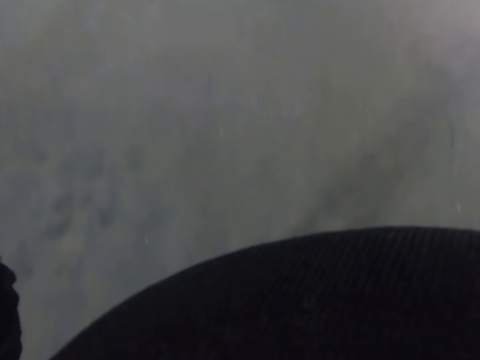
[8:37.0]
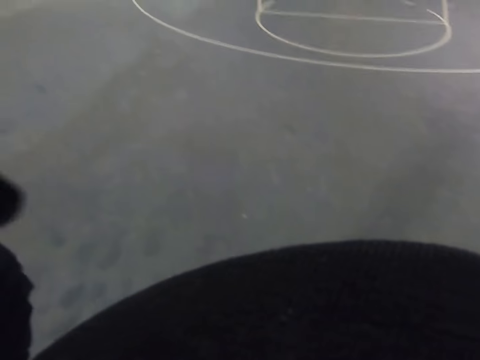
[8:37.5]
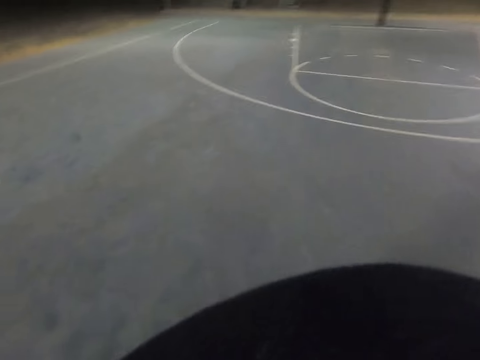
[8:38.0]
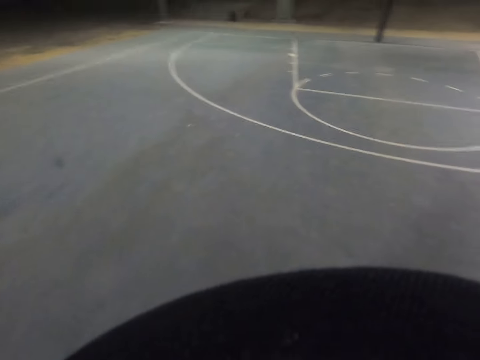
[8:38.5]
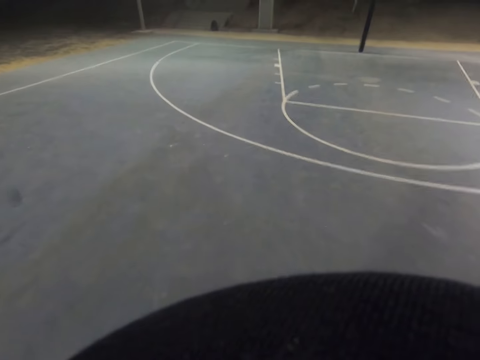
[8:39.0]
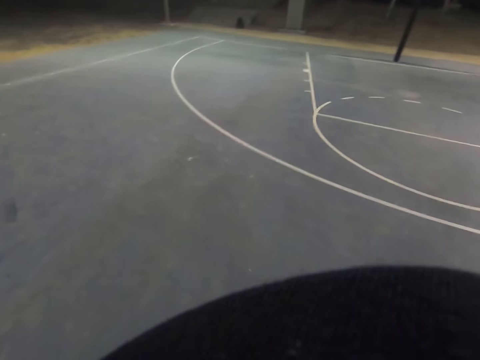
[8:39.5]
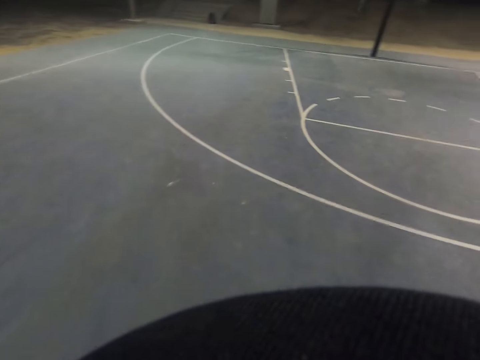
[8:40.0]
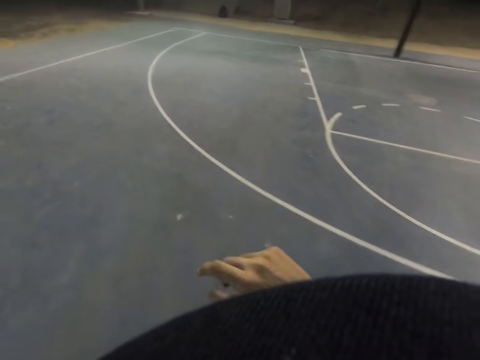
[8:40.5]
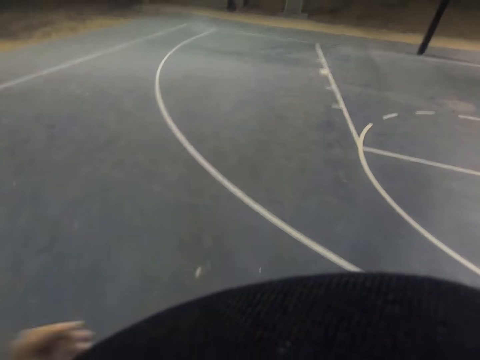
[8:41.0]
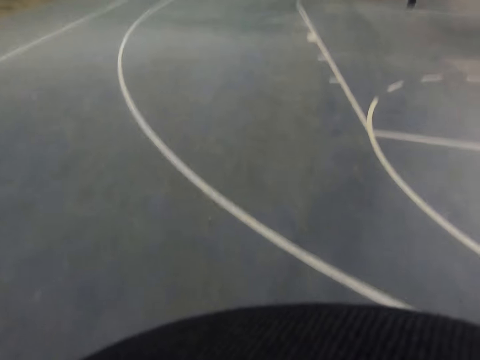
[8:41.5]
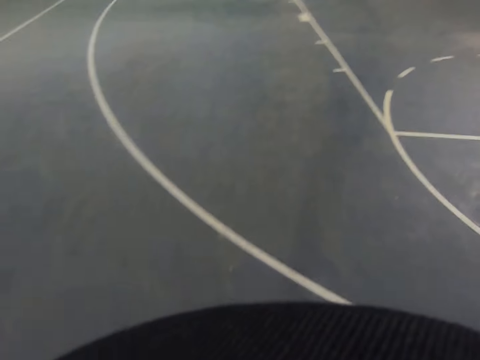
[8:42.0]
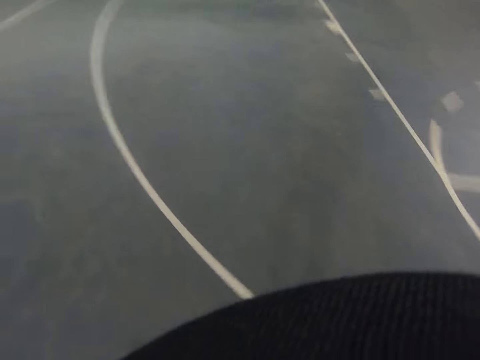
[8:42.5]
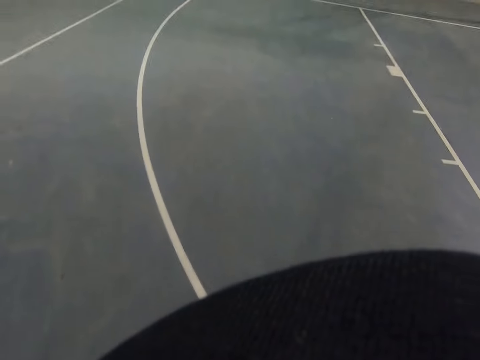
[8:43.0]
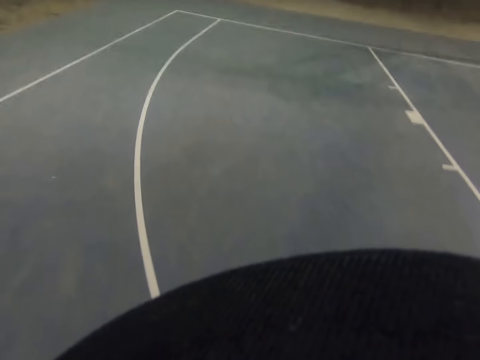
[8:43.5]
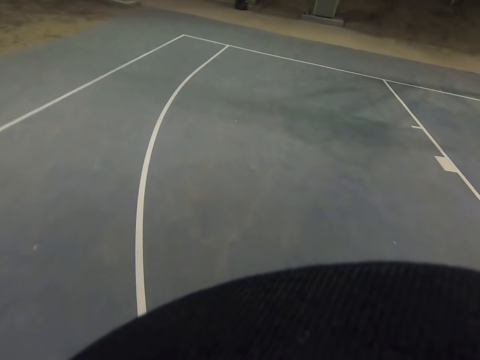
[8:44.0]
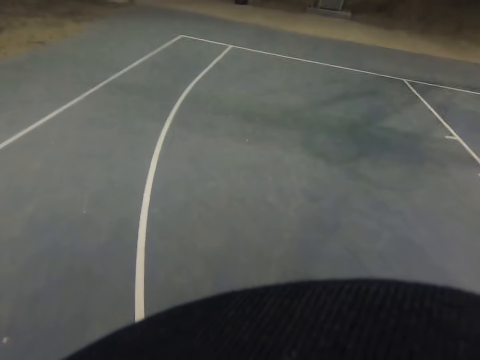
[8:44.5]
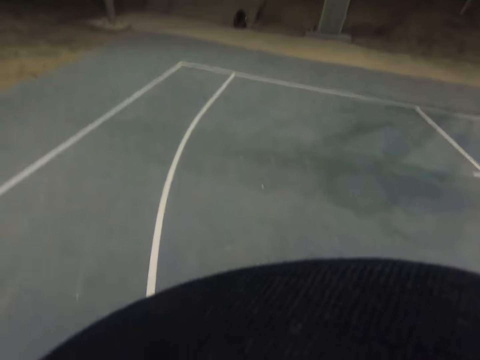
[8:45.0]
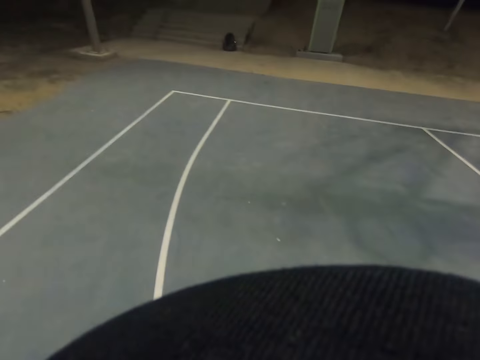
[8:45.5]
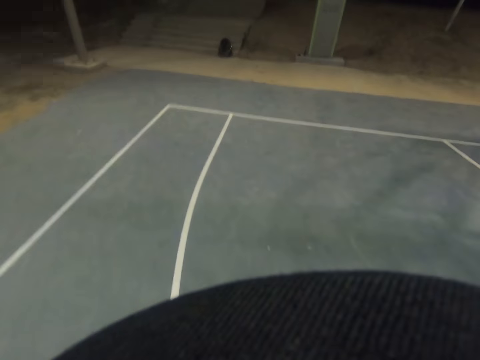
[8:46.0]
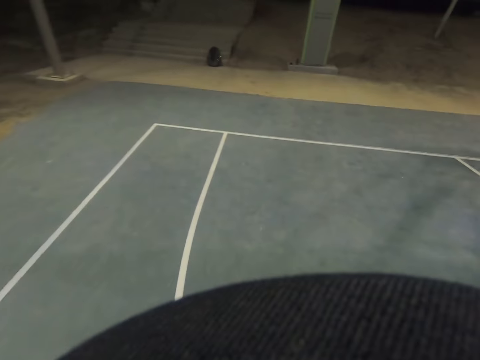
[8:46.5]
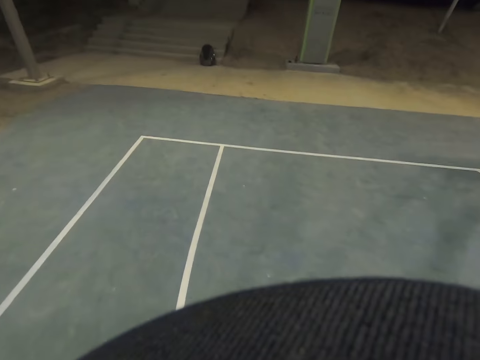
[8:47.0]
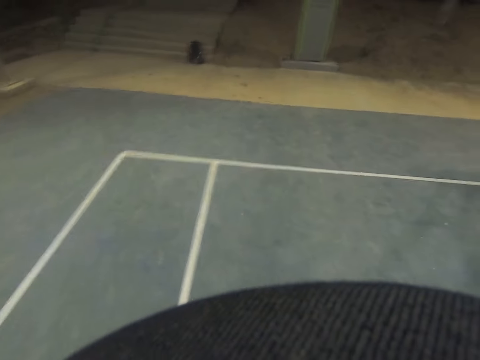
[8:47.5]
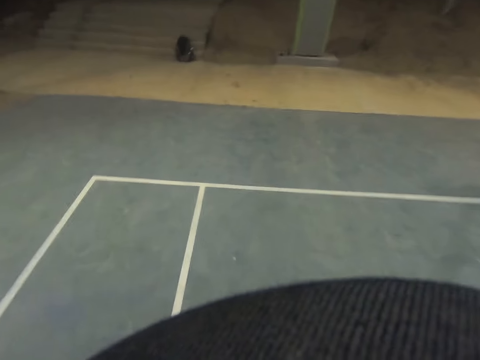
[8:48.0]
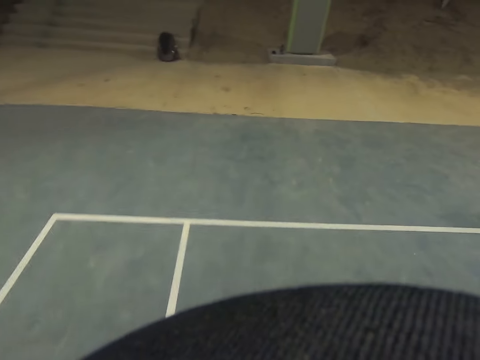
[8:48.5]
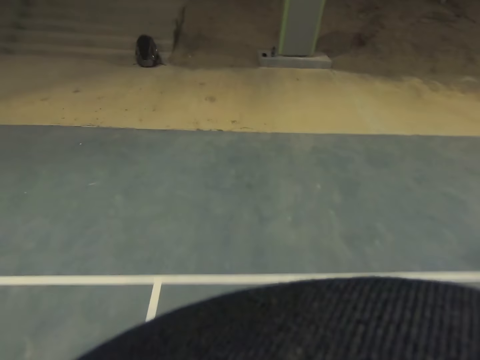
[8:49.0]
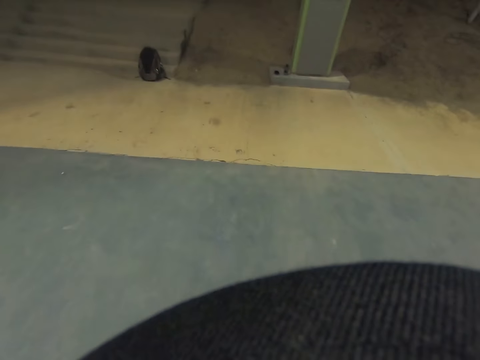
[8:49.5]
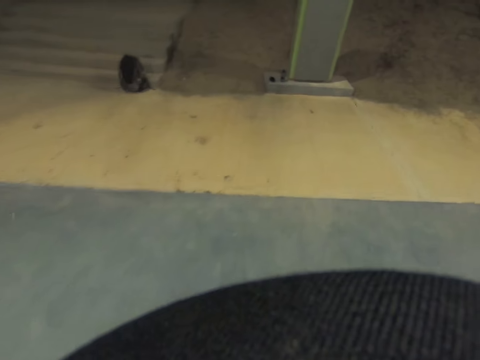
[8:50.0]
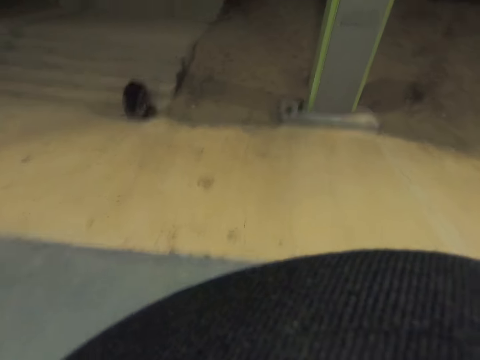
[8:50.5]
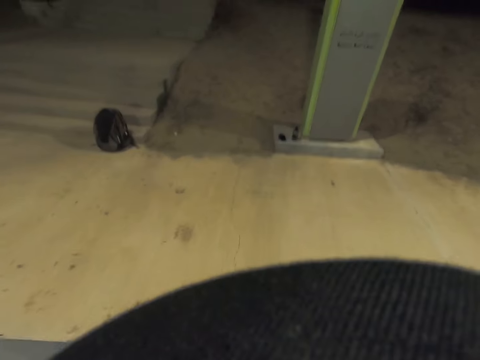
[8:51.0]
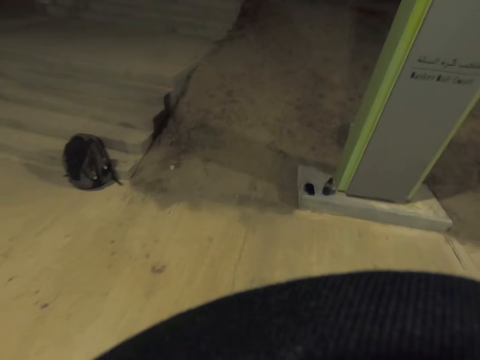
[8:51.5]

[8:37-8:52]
The camera wearer walks around the playground.

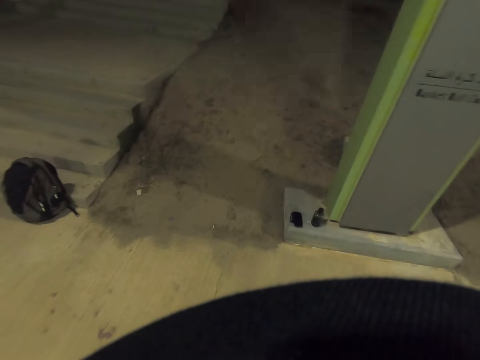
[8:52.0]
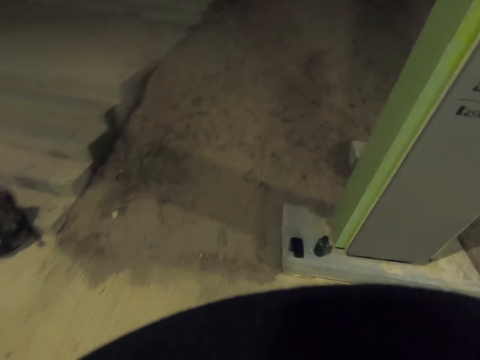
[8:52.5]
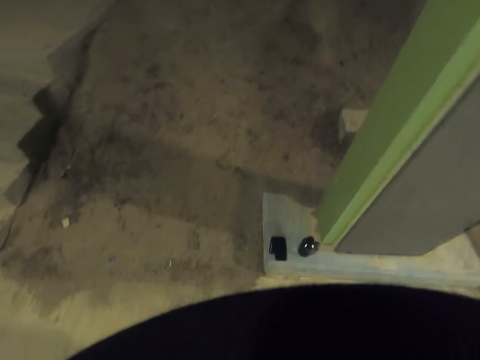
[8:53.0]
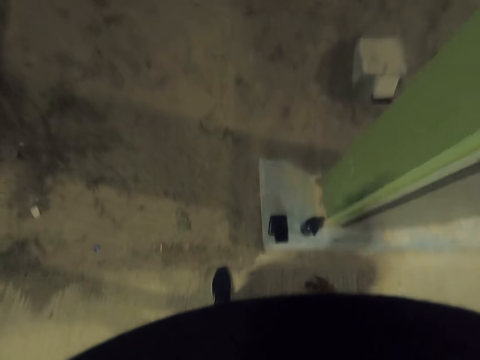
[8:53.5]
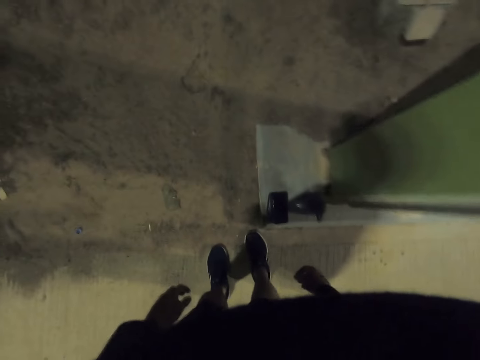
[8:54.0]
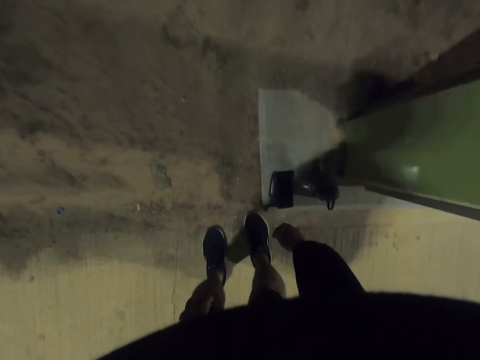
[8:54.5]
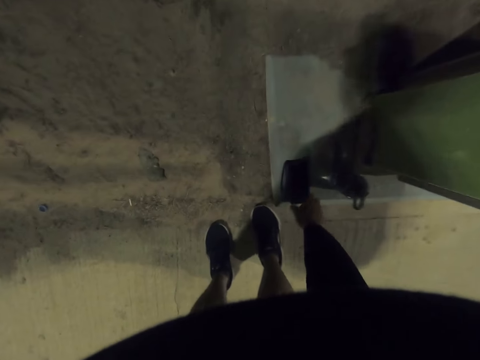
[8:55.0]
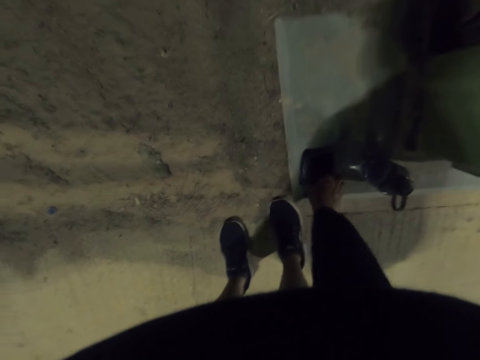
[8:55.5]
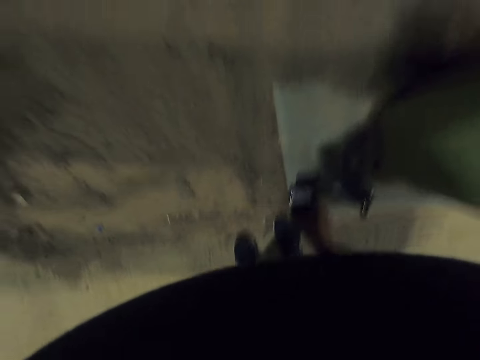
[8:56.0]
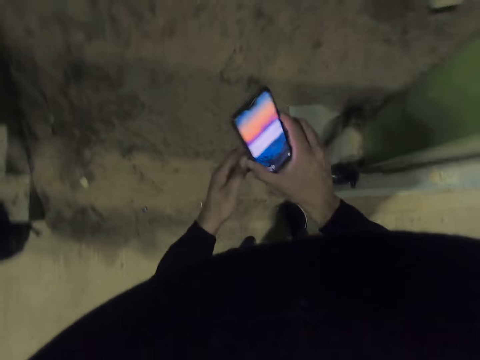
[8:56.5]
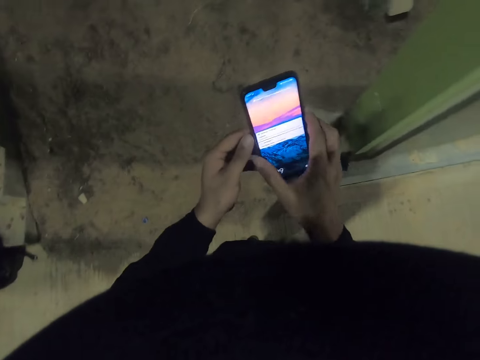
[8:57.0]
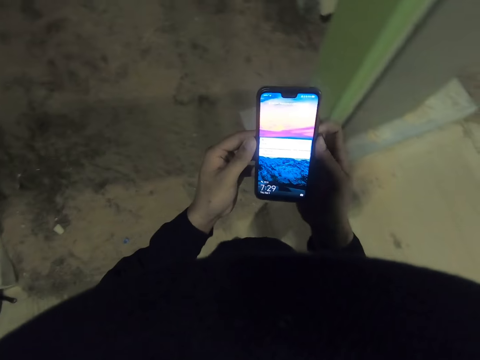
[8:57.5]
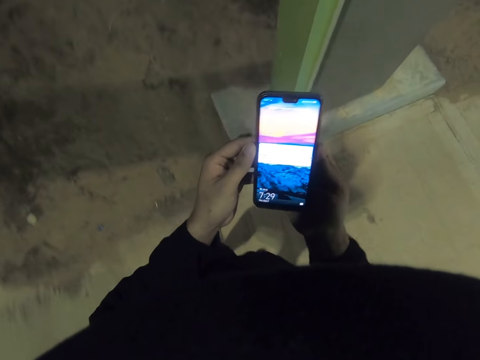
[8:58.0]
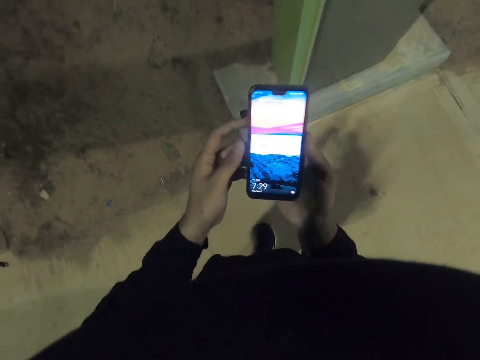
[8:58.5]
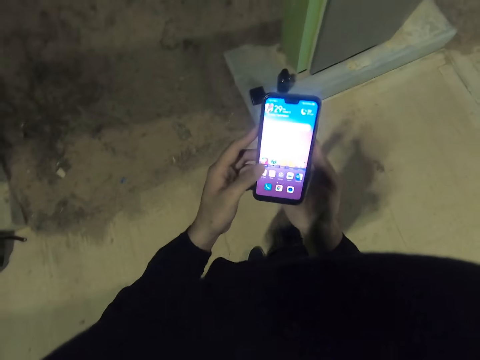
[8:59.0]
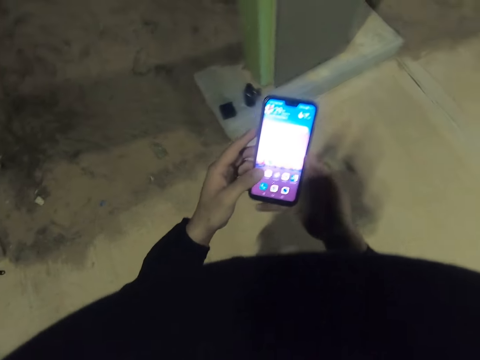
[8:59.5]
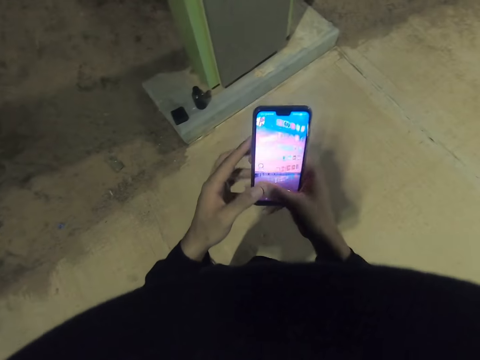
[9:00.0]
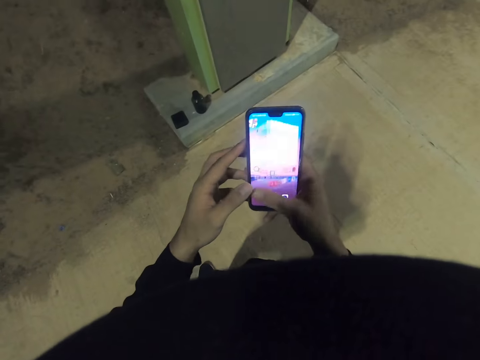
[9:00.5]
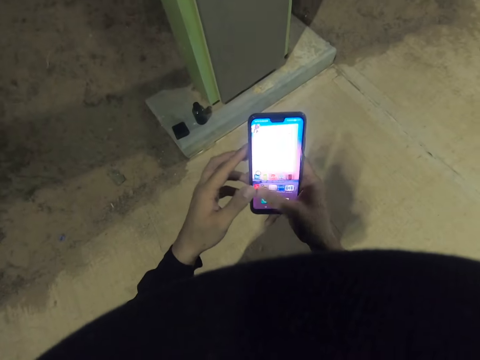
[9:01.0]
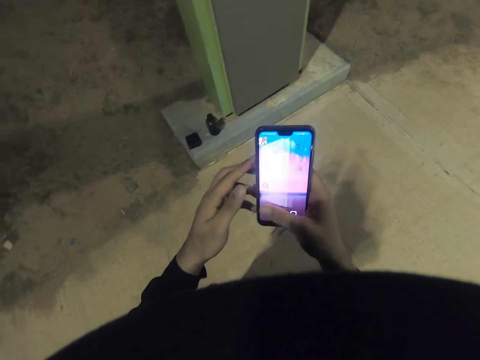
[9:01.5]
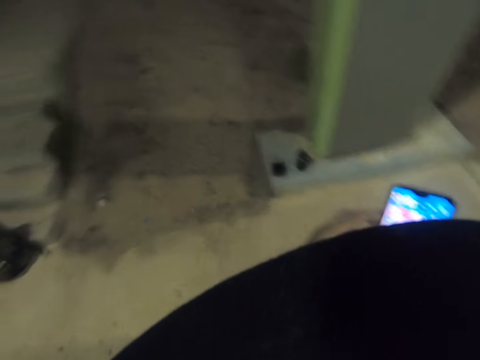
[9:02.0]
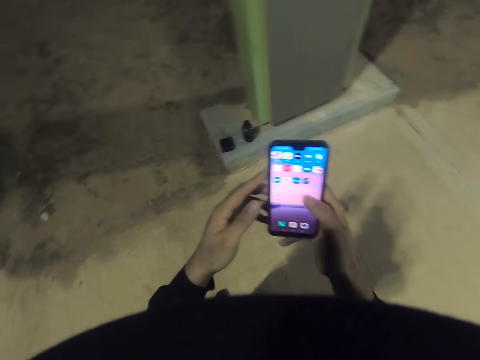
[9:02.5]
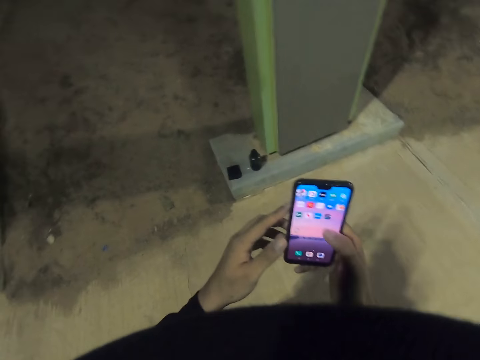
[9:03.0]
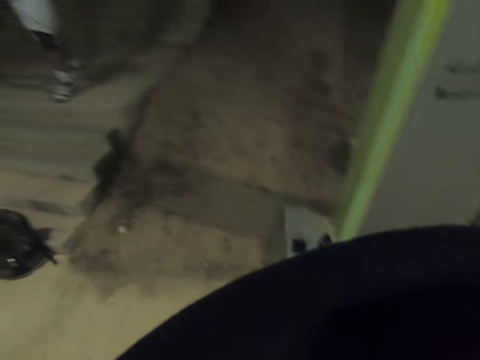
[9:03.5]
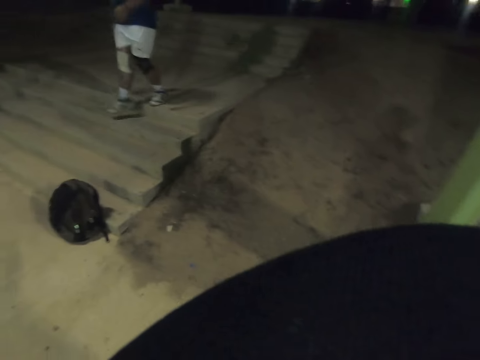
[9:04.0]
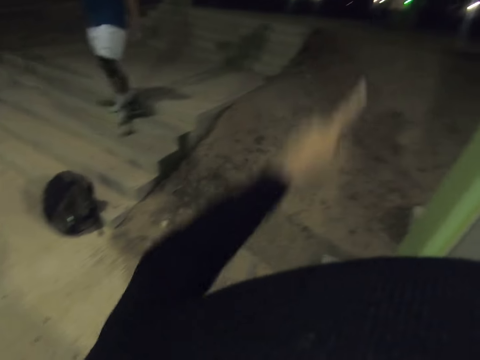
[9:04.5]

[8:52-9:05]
The camera wearer picks up the phone. They scroll through the phone. They play basketball with a man. They look at the man.
